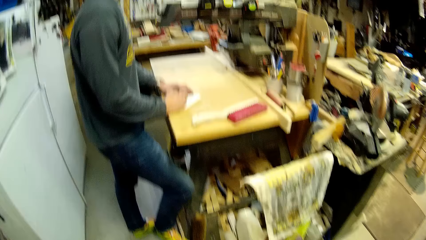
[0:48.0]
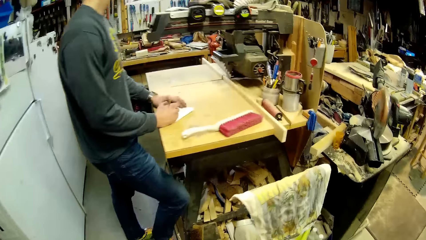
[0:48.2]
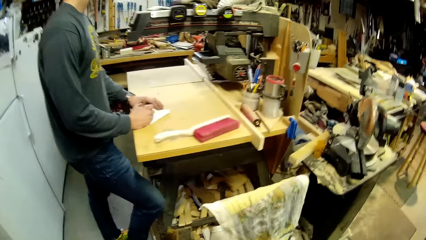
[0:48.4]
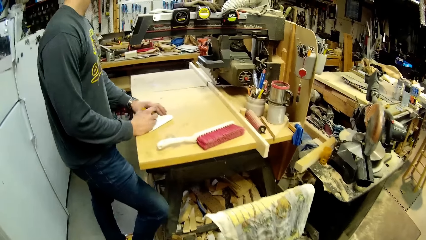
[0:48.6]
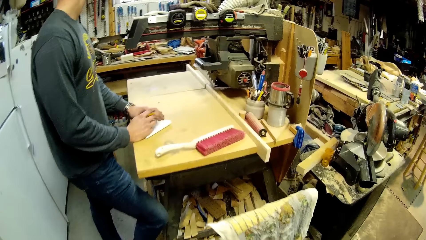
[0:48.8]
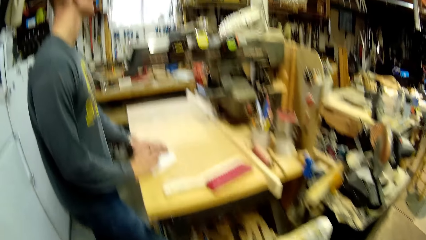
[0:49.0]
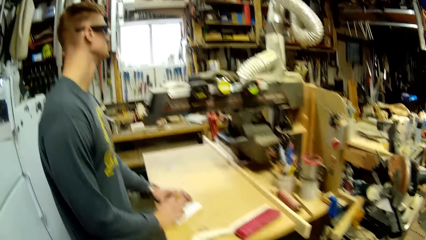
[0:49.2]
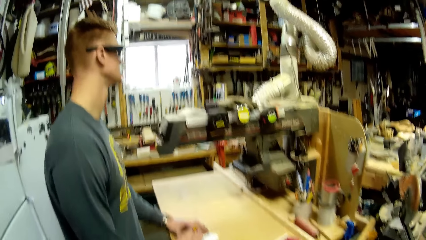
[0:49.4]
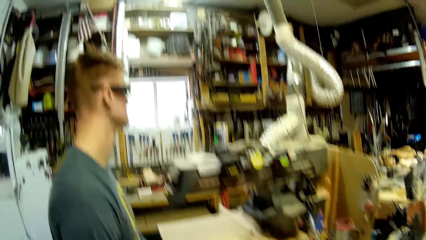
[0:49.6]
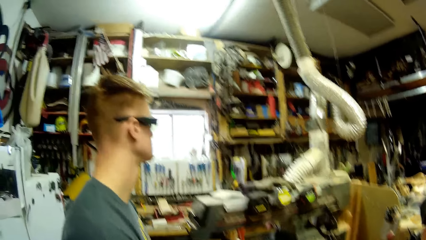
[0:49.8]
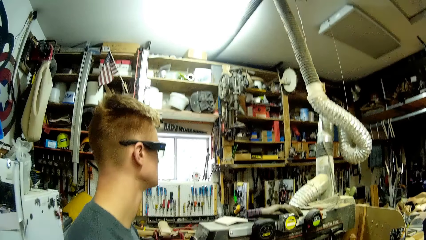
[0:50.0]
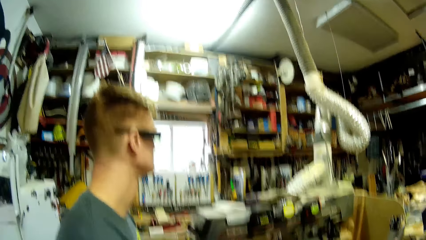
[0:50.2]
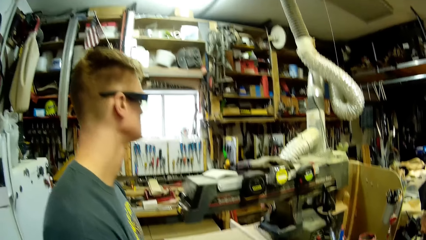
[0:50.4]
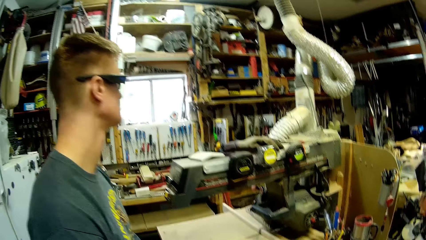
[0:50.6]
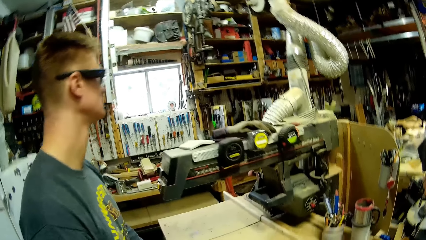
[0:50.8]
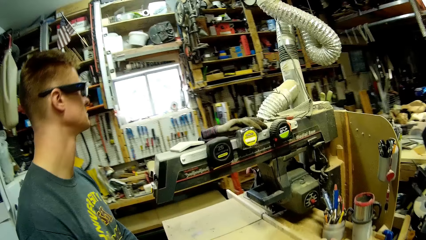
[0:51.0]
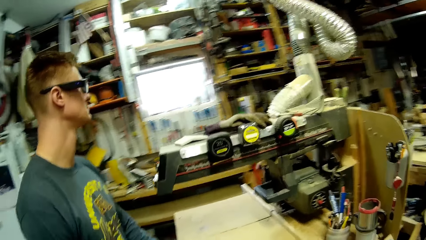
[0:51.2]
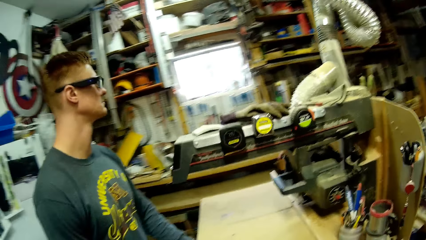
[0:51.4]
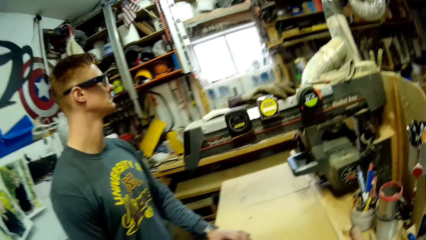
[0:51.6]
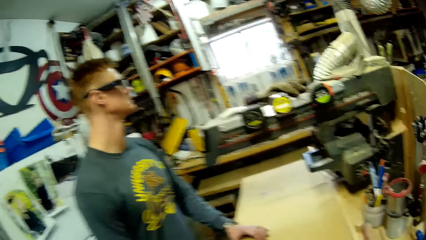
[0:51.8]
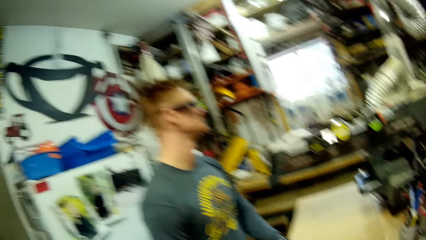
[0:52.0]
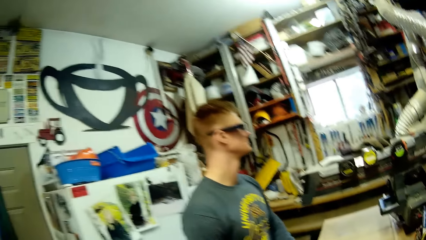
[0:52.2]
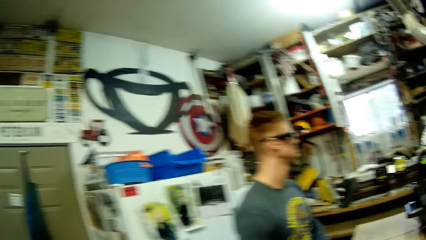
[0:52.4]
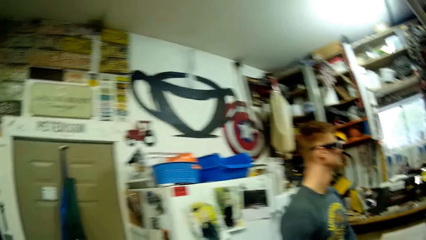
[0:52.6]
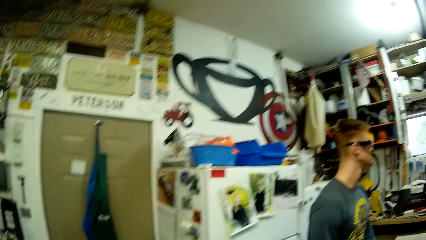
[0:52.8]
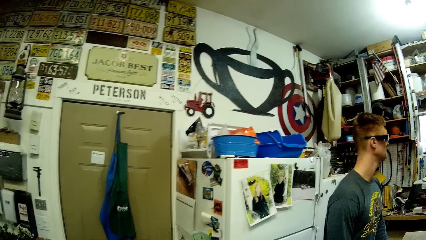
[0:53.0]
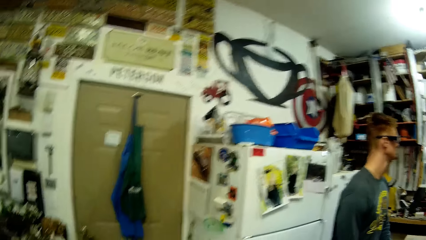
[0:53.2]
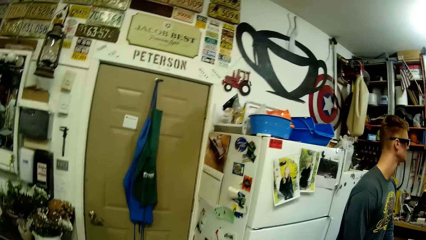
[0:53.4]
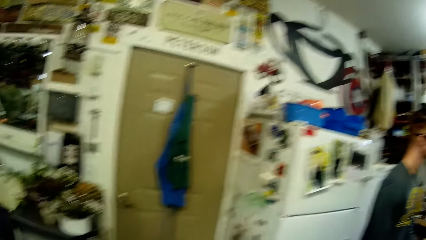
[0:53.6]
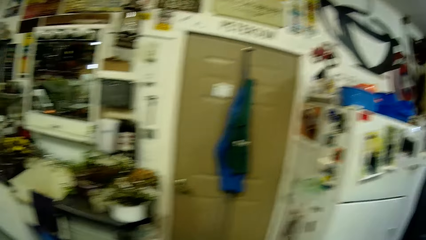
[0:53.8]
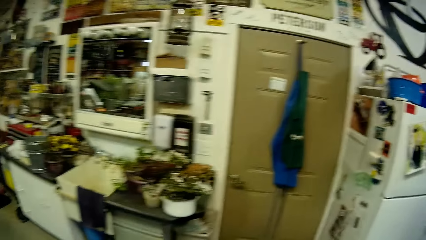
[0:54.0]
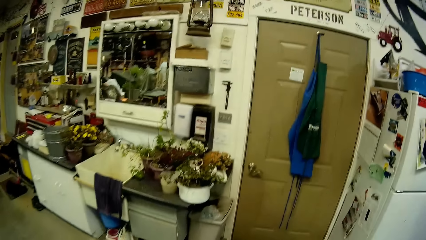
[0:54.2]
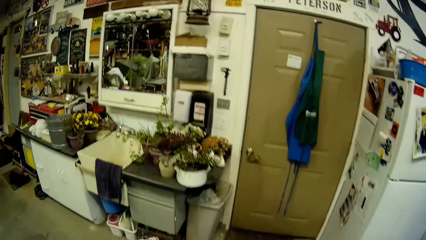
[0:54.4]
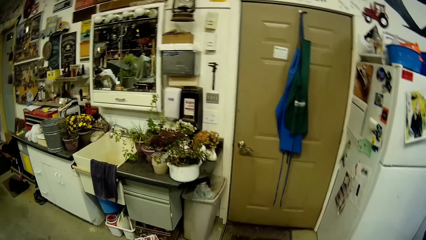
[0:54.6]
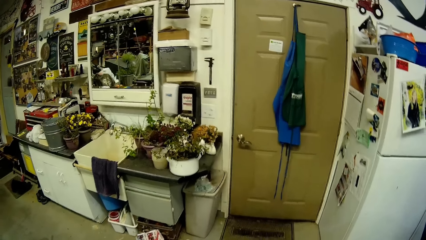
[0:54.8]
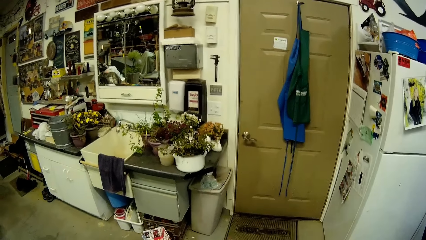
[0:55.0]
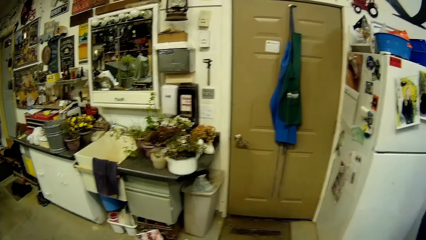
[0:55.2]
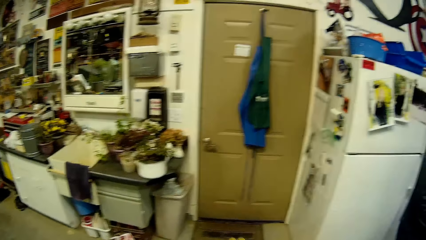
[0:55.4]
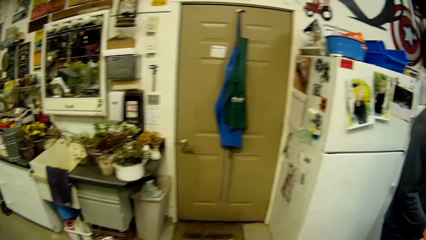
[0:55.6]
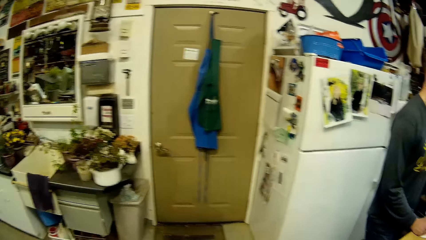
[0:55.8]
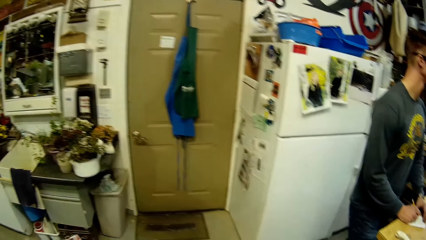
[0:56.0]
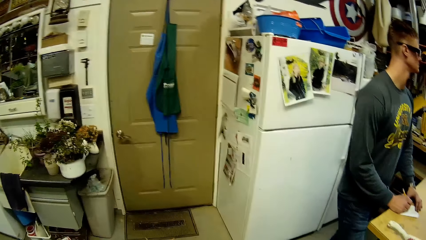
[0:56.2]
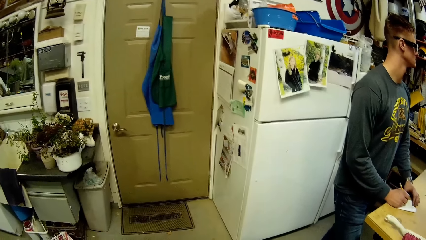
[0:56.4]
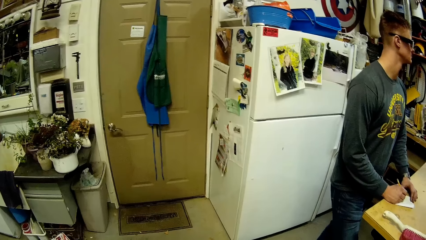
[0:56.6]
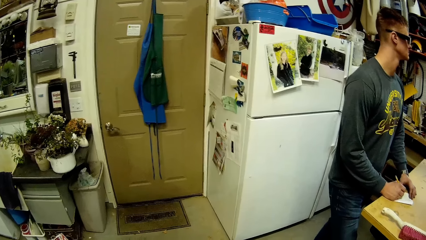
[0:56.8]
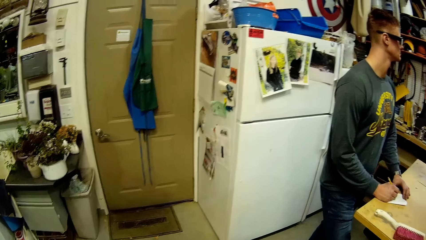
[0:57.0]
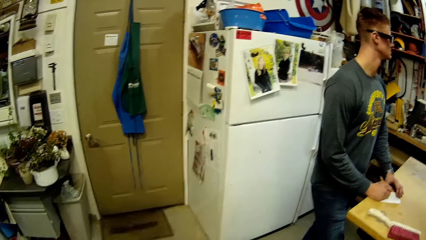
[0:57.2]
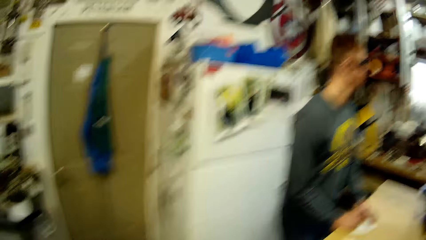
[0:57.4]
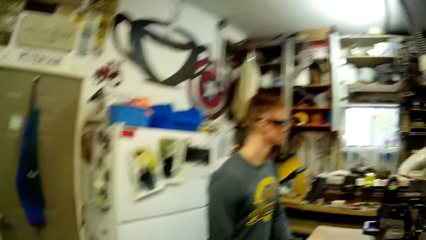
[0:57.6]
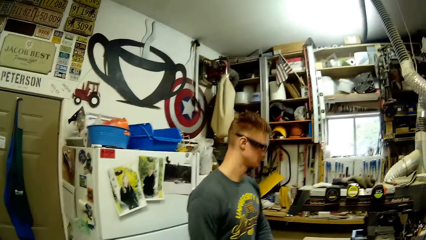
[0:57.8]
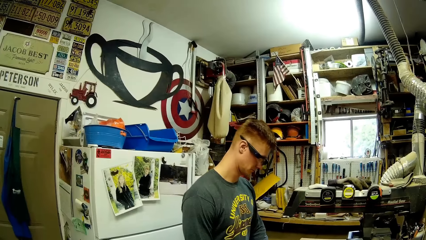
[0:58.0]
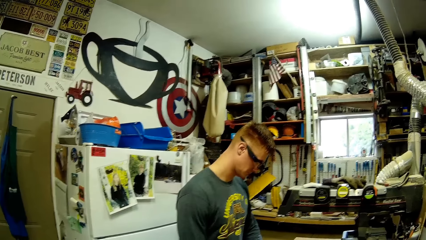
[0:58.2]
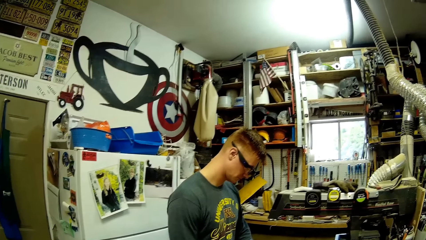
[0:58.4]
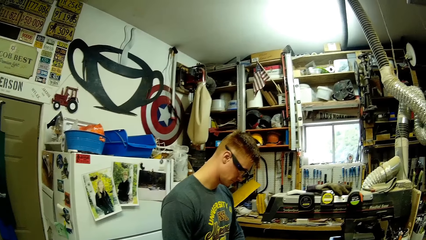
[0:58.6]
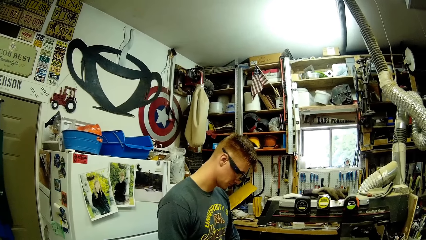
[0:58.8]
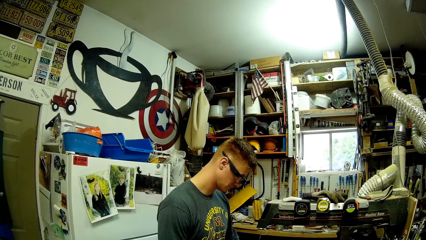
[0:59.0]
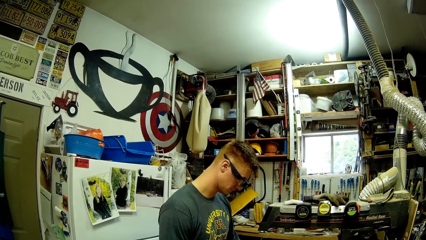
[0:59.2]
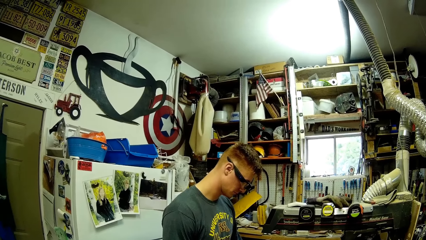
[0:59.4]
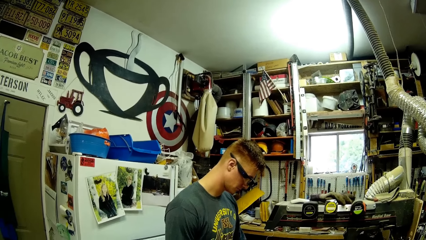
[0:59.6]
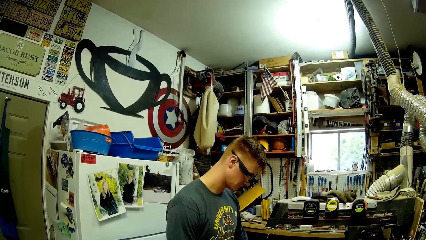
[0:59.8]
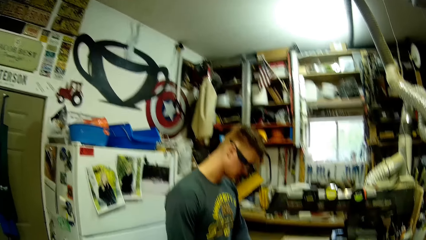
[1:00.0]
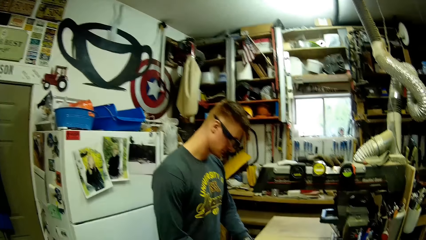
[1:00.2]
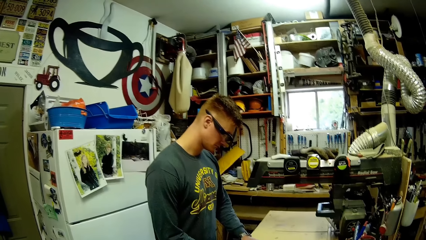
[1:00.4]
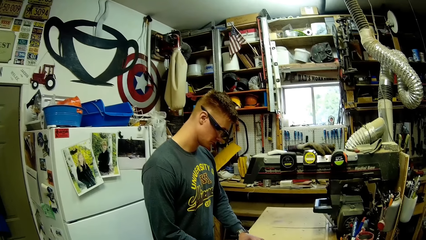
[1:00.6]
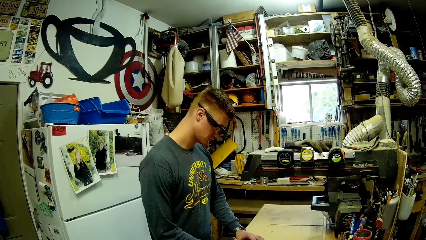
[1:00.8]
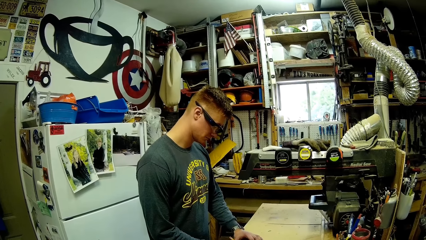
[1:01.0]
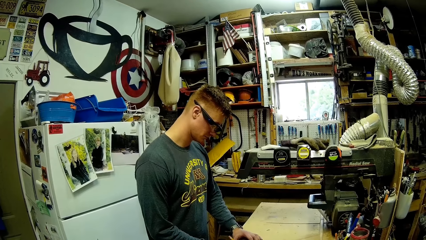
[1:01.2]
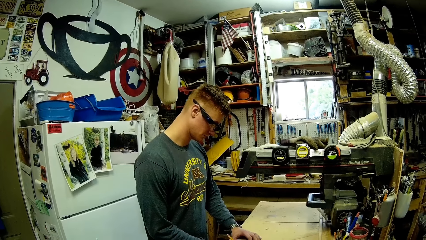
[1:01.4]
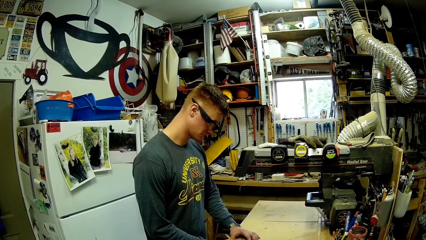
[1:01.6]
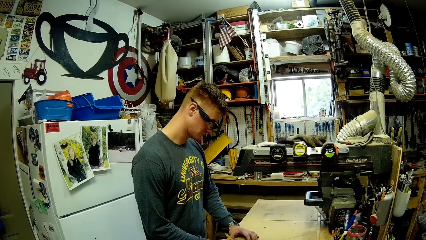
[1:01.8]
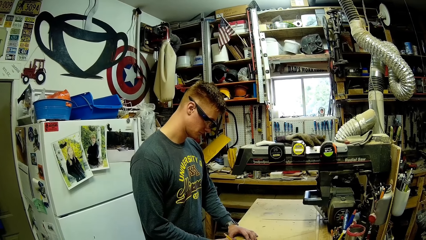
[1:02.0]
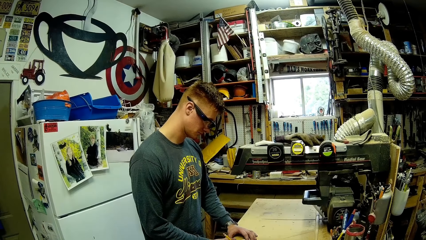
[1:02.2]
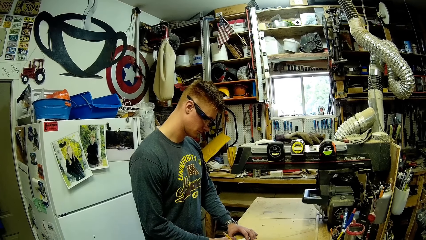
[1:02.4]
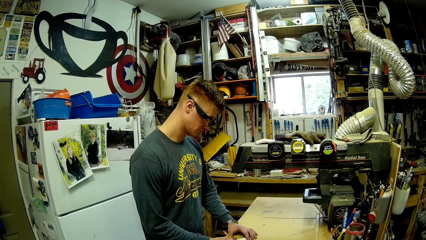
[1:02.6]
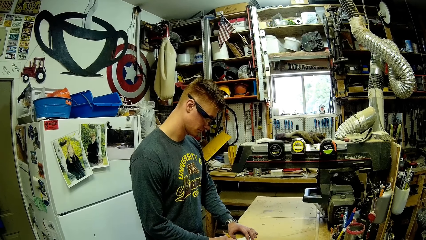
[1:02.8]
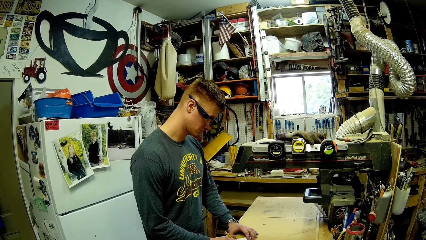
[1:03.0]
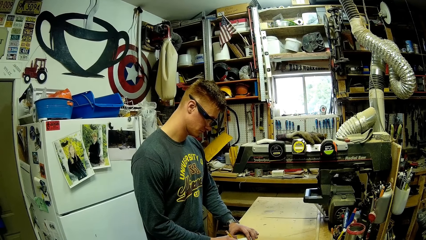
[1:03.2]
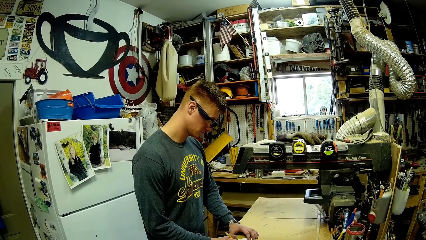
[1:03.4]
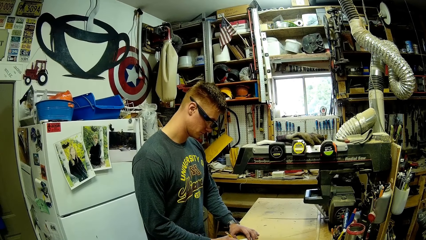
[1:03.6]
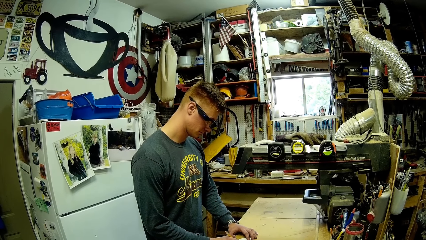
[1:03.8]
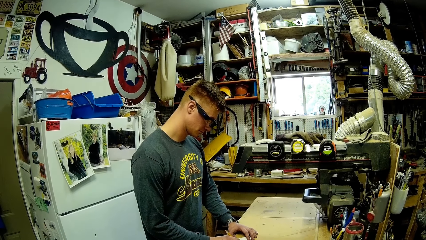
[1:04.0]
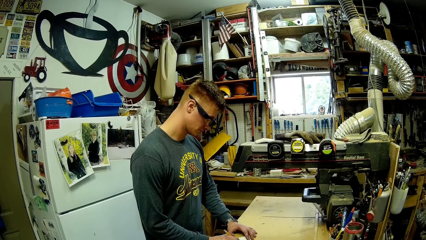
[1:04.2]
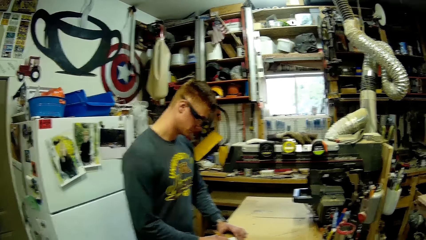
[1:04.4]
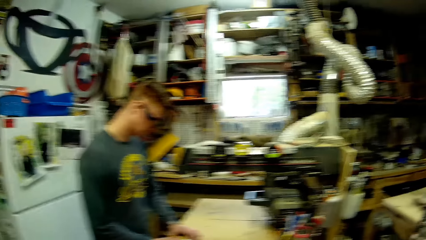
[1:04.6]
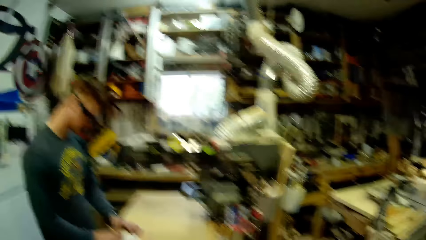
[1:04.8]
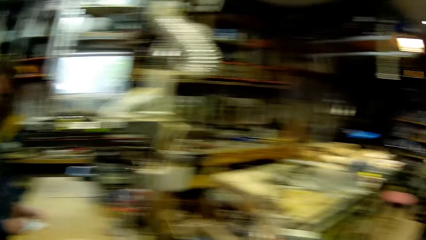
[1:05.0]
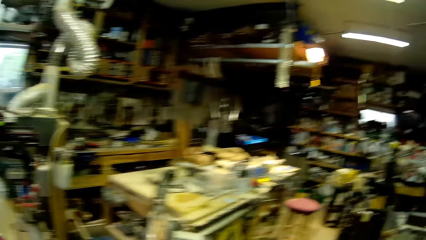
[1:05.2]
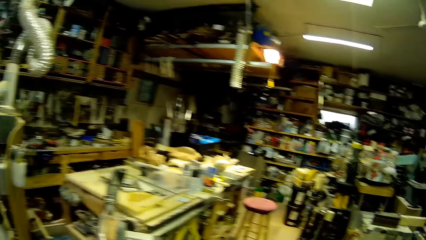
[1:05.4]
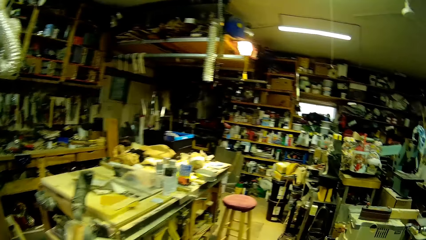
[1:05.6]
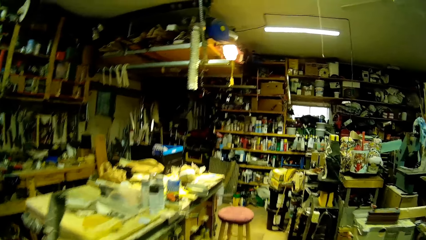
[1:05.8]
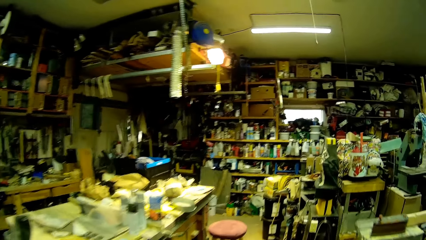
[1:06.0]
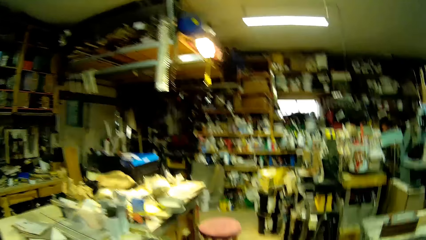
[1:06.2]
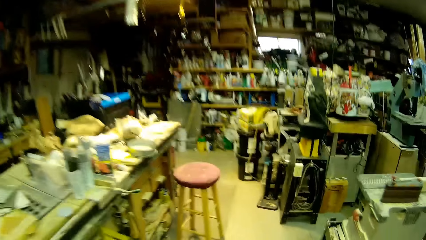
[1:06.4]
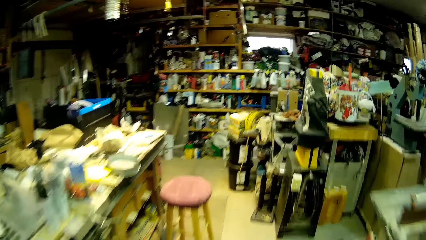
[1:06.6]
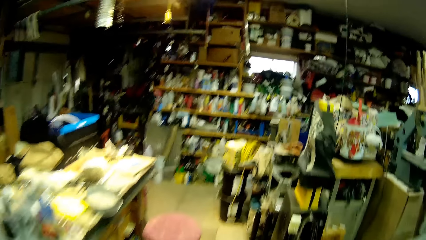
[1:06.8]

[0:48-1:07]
The man taps the pencil on the paper with his right hand. The man writes on the paper with the pencil in his right hand.
